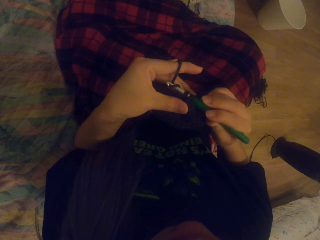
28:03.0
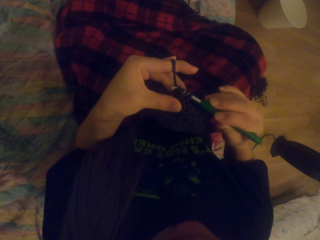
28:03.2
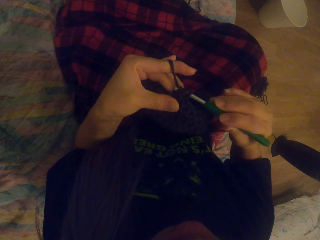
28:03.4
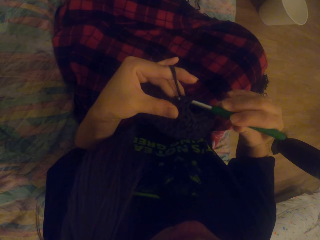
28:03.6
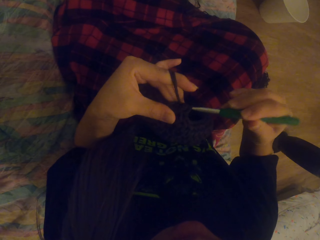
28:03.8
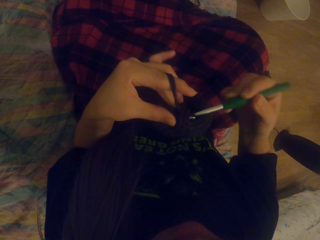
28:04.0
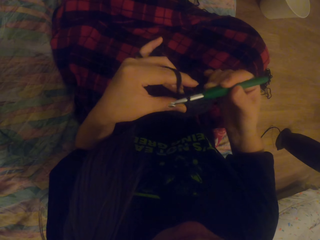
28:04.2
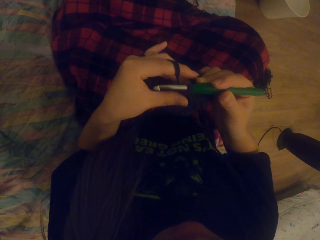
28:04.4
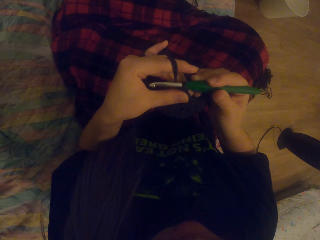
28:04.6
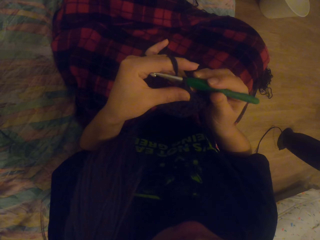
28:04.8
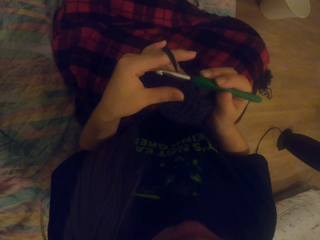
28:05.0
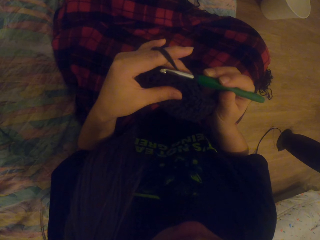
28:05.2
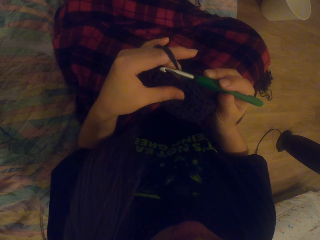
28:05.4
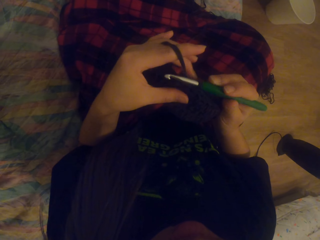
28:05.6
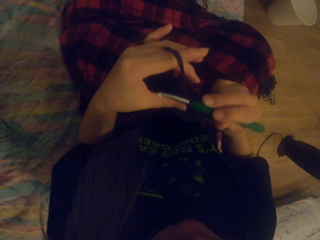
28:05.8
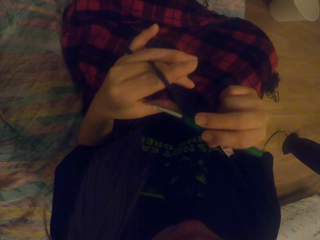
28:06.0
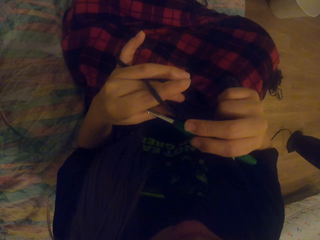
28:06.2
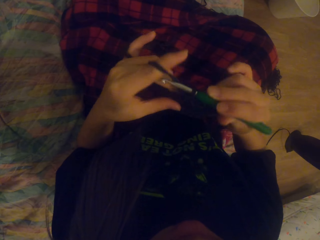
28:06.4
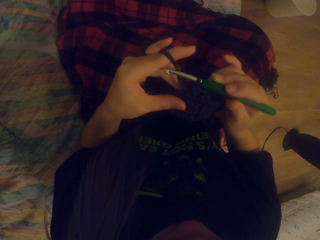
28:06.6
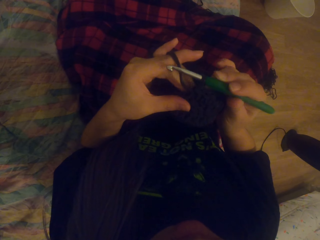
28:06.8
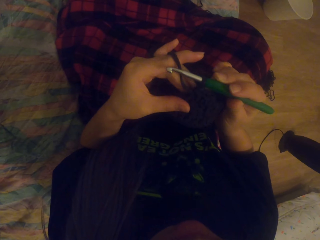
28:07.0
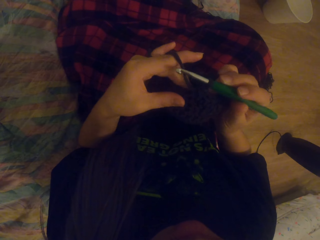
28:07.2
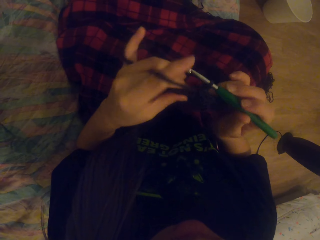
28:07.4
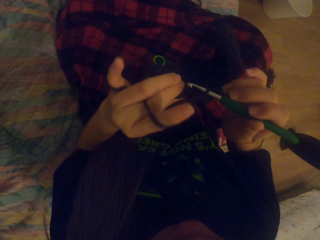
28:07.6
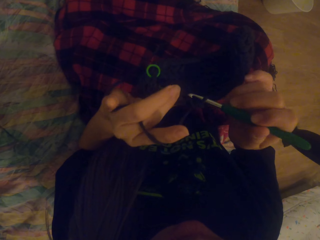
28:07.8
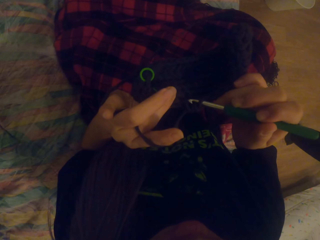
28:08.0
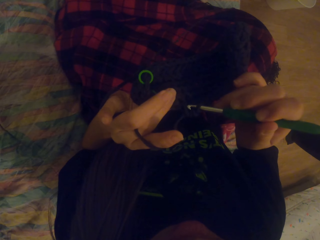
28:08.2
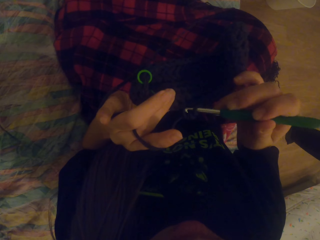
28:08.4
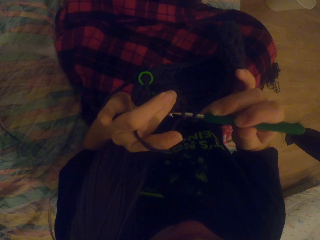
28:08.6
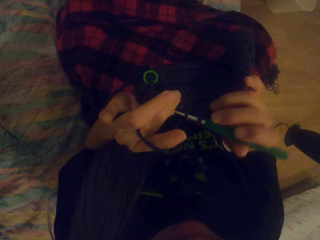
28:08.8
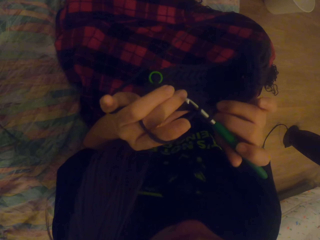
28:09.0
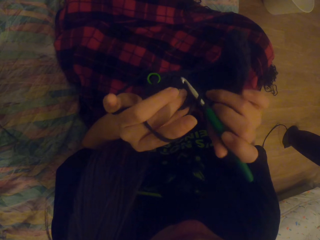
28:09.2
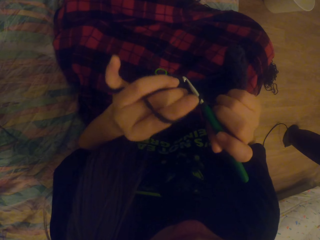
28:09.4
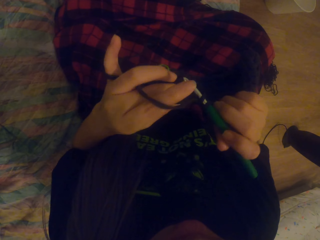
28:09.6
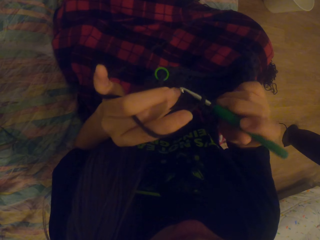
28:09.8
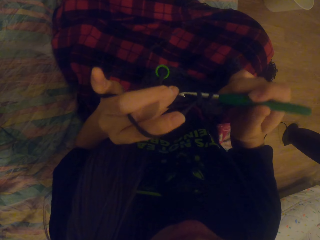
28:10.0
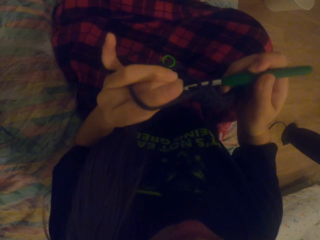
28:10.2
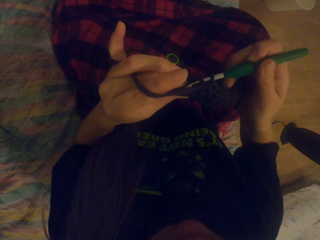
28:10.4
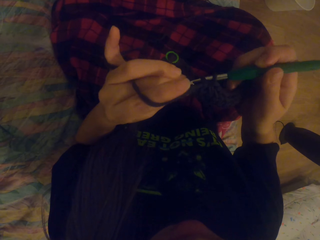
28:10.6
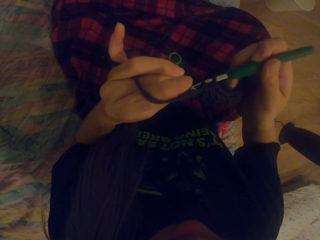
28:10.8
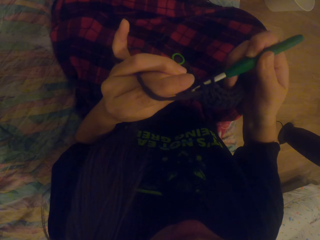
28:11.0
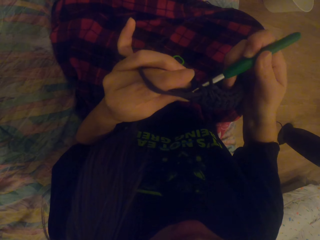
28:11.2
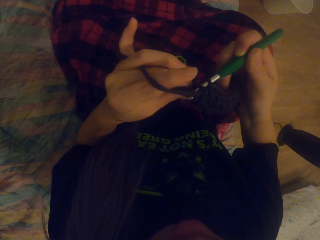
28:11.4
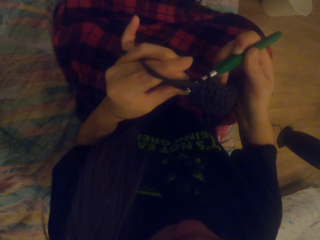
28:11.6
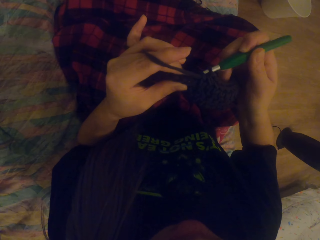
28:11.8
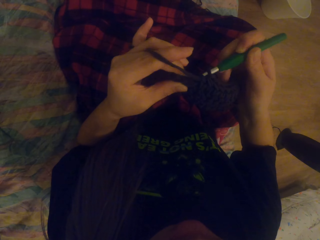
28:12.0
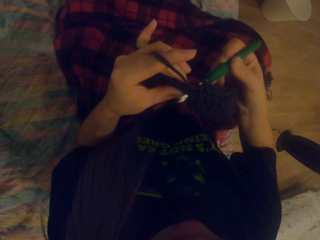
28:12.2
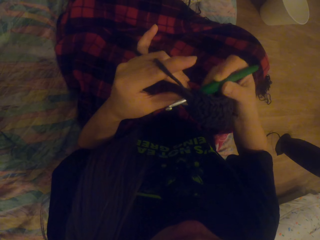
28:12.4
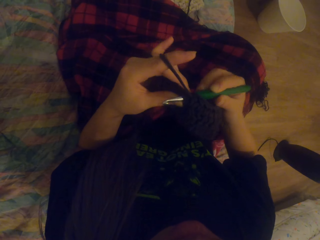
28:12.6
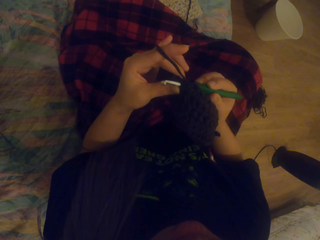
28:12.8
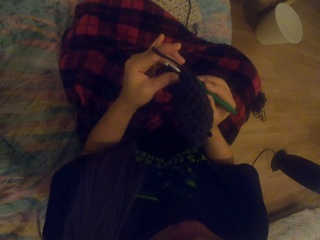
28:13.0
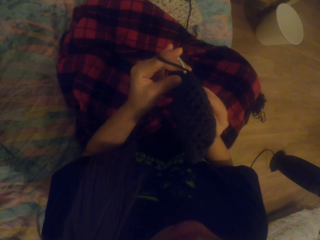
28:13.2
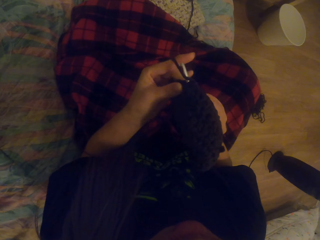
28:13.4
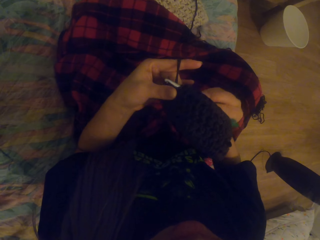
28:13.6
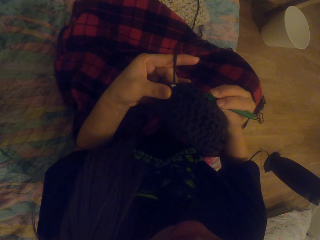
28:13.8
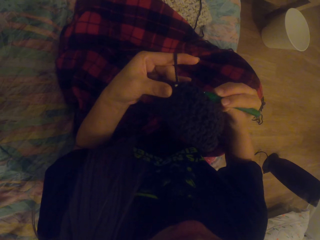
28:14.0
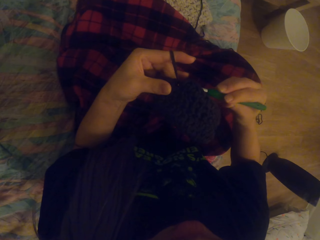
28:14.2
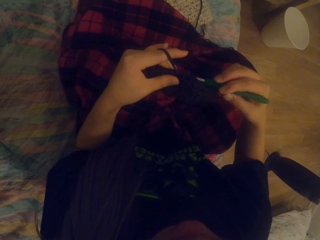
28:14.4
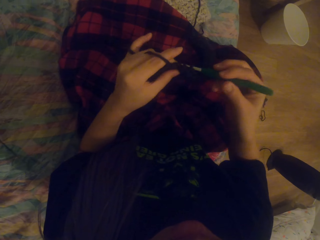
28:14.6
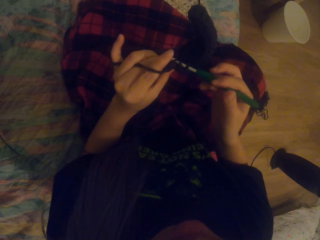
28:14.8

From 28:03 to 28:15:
The camera wearer looks at the cloth. They crochet.

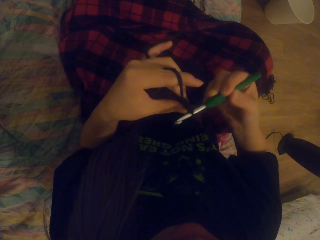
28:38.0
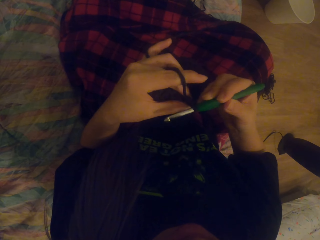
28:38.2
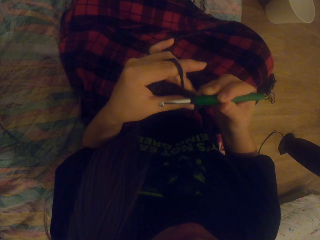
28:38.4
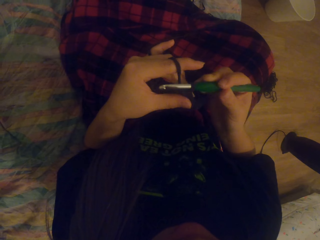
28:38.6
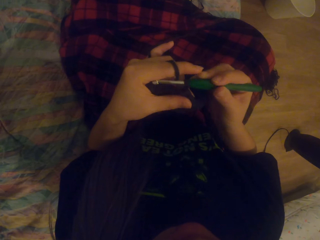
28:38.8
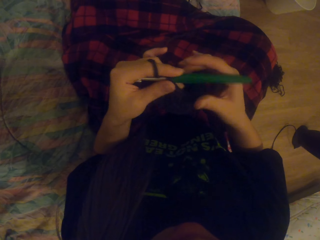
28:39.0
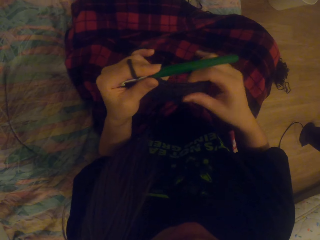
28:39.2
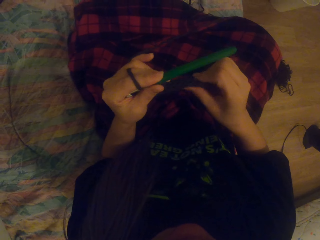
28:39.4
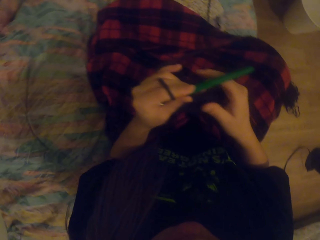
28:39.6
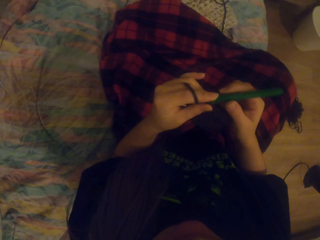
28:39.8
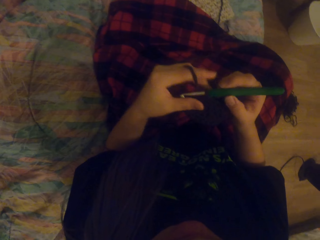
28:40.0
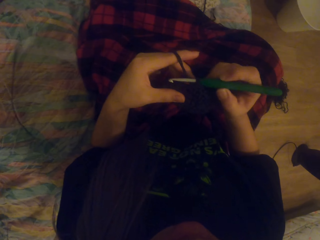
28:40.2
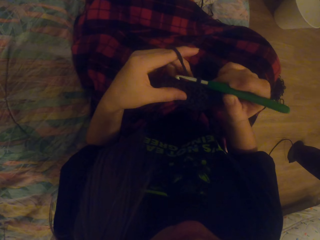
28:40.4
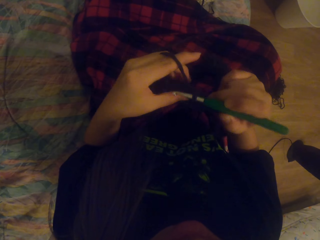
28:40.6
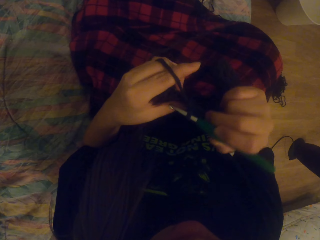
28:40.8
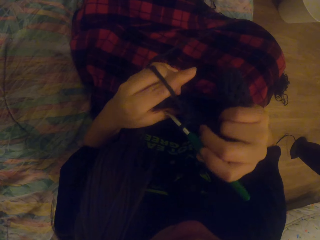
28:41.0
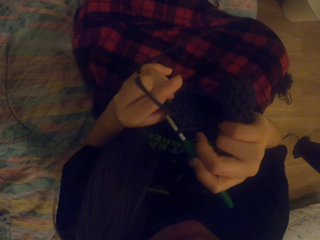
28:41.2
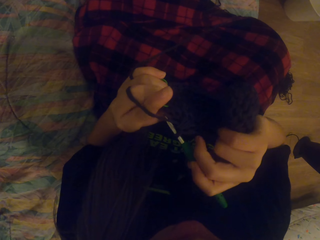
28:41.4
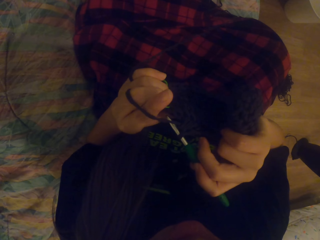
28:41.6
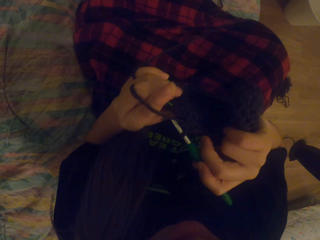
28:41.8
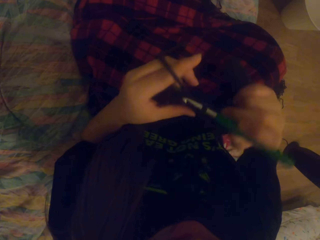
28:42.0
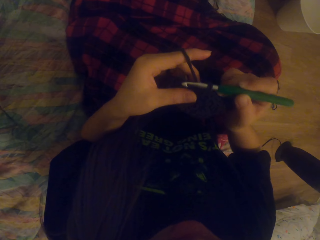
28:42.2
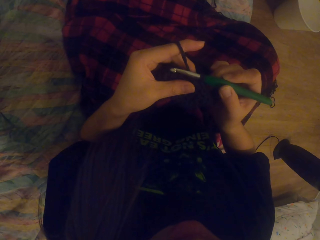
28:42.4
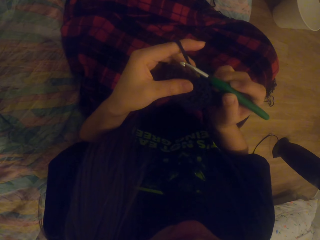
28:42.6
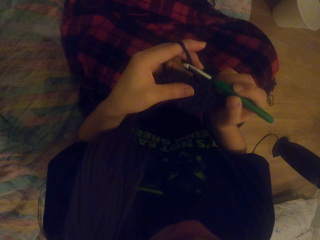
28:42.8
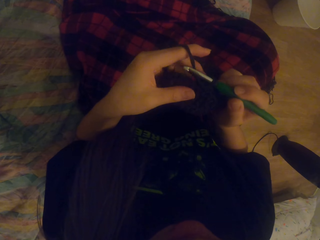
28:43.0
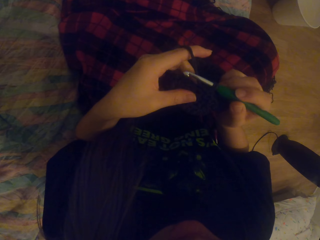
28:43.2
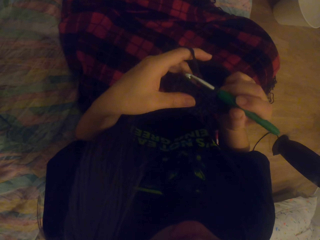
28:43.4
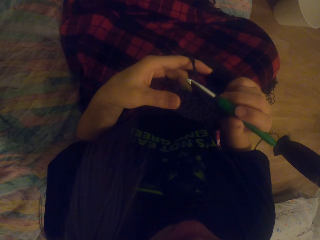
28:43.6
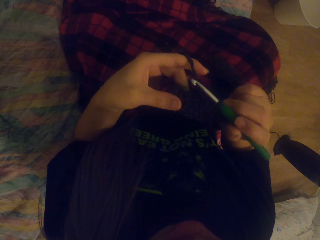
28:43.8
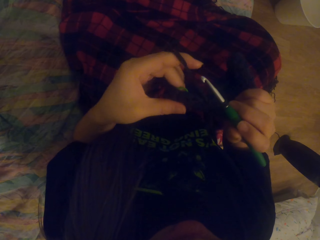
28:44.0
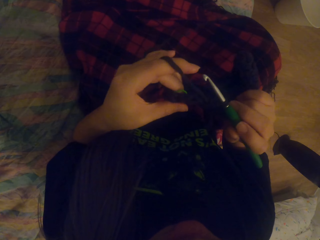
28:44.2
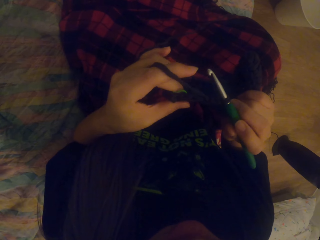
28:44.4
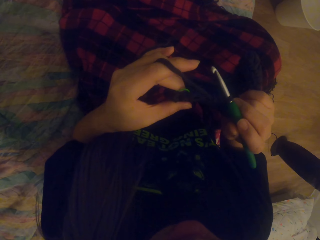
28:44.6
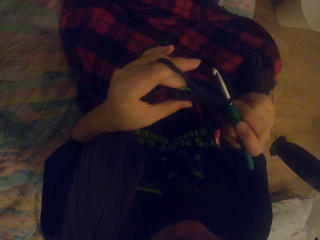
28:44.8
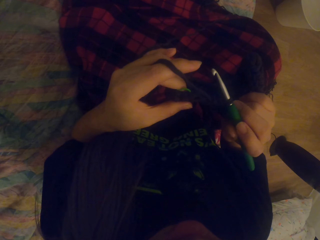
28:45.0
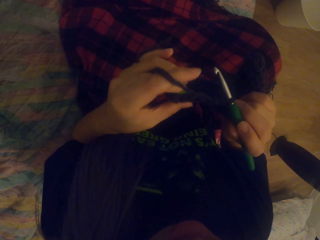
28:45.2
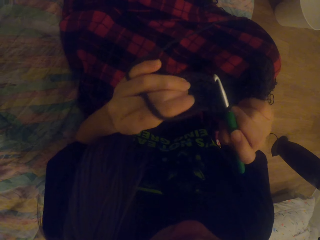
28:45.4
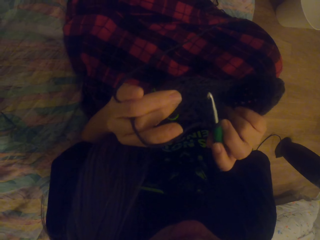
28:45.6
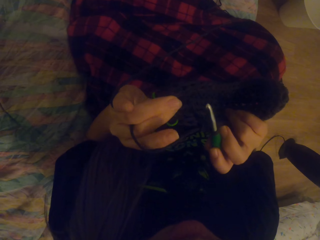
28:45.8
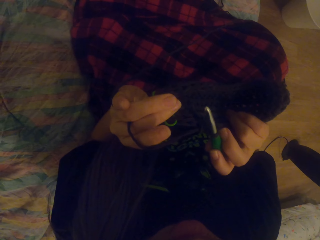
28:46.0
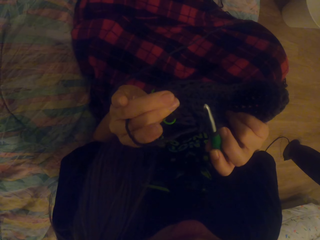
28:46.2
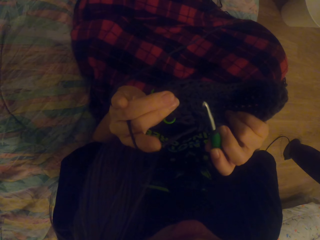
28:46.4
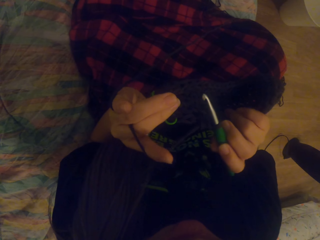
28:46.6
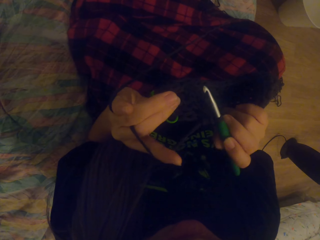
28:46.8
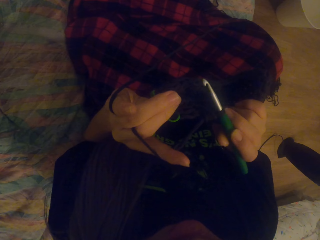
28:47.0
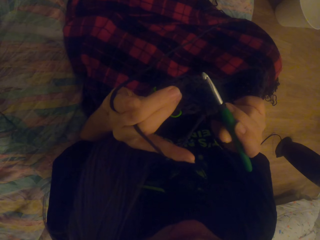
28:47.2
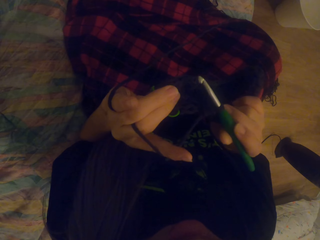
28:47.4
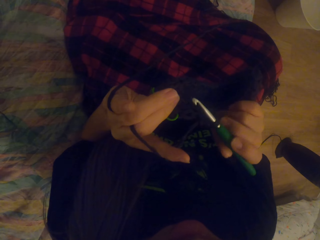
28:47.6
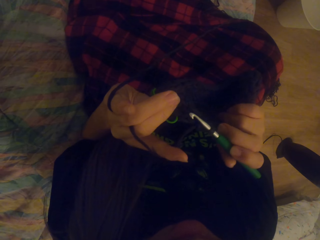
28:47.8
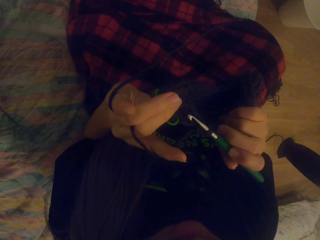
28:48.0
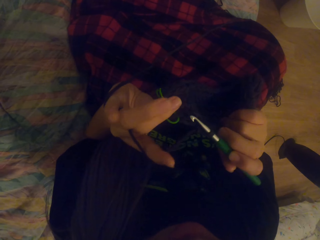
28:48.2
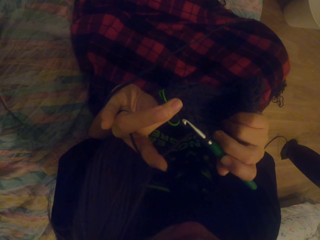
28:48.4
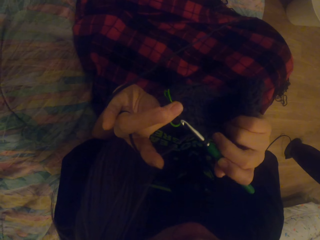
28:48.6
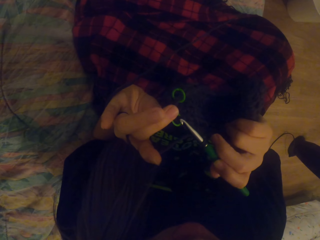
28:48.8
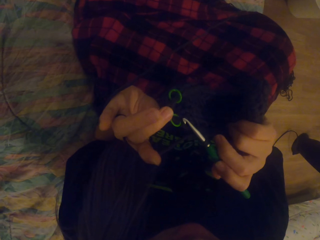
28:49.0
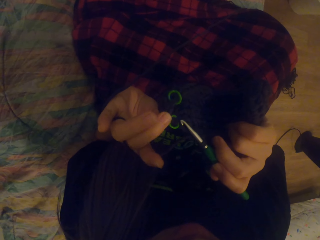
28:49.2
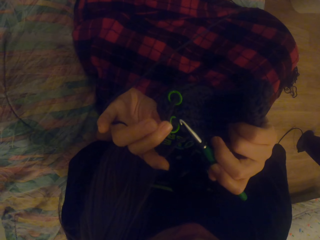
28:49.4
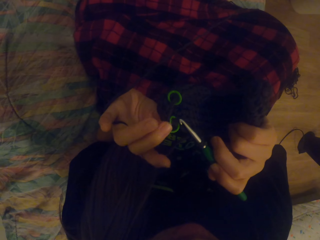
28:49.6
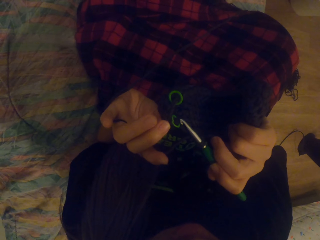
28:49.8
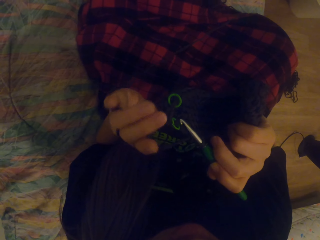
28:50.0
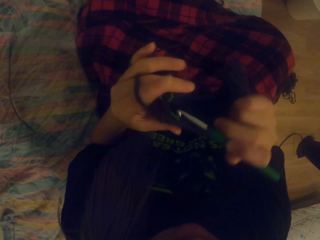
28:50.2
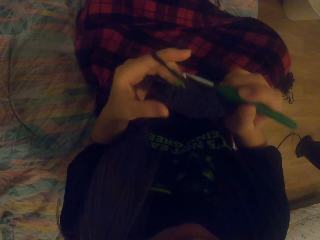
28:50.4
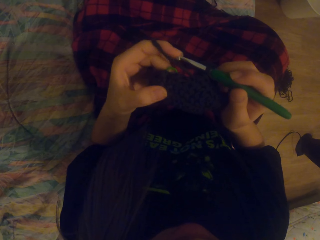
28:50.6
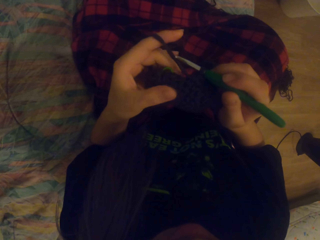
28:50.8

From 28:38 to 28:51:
The camera wearer stretches the cloth. They look at the cloth.
